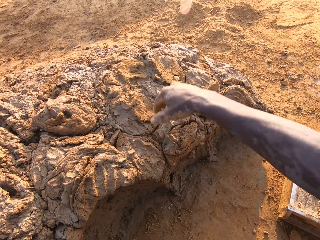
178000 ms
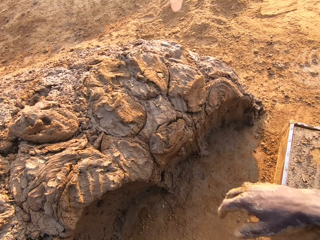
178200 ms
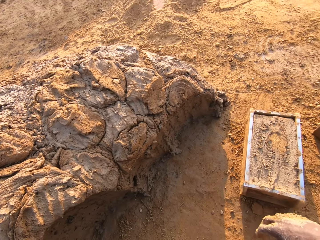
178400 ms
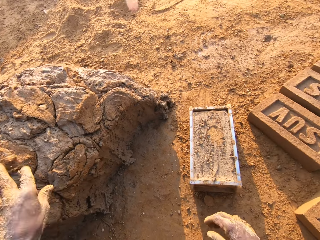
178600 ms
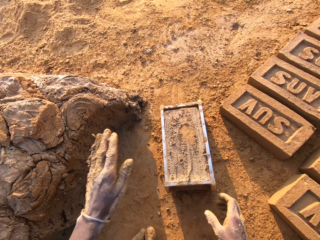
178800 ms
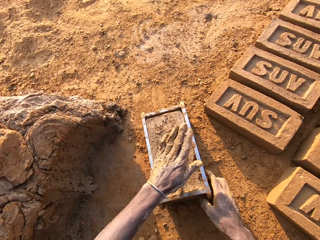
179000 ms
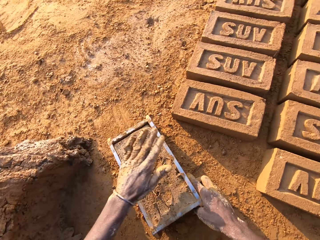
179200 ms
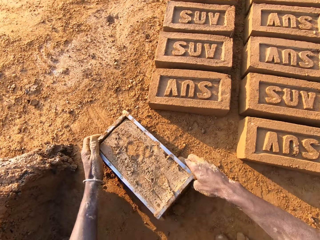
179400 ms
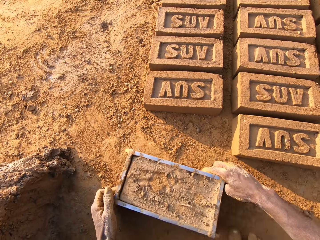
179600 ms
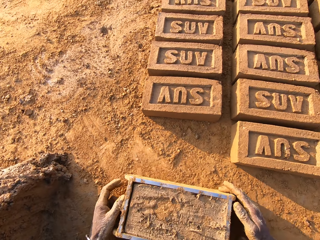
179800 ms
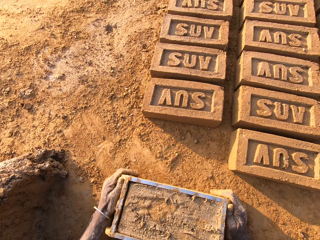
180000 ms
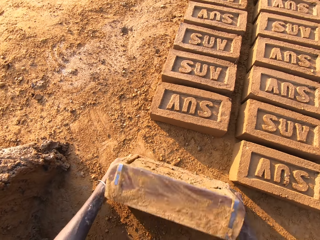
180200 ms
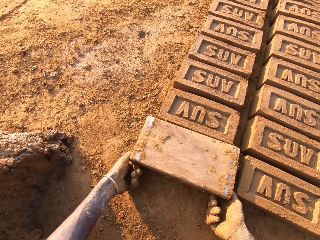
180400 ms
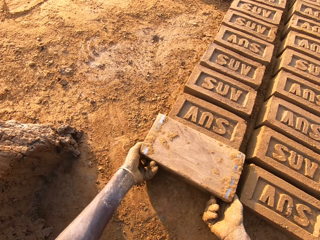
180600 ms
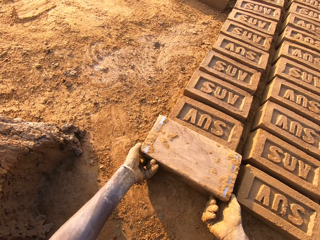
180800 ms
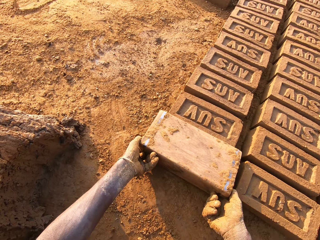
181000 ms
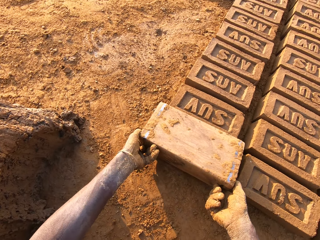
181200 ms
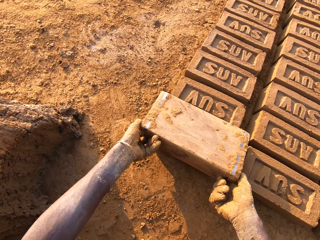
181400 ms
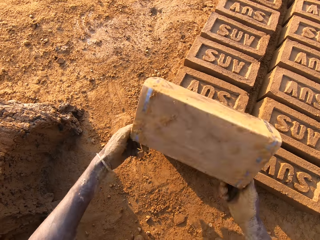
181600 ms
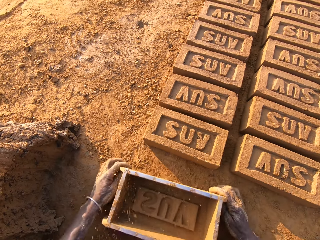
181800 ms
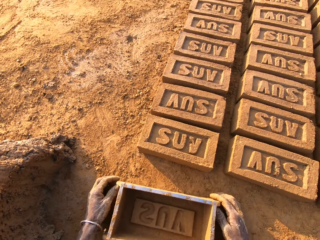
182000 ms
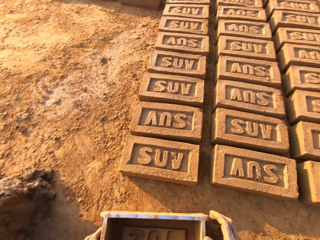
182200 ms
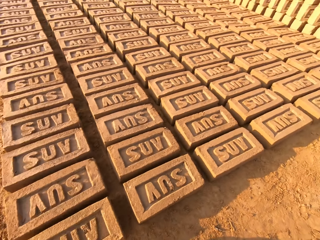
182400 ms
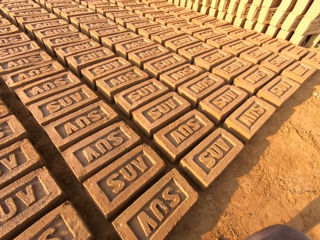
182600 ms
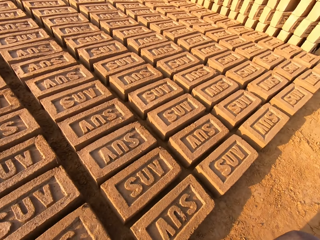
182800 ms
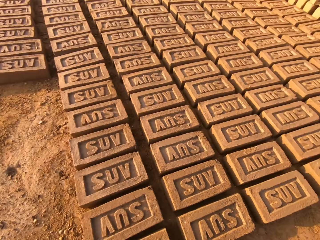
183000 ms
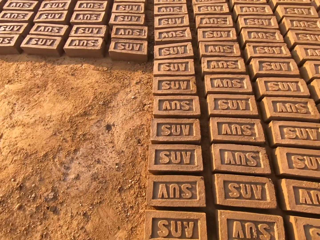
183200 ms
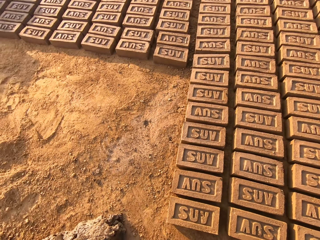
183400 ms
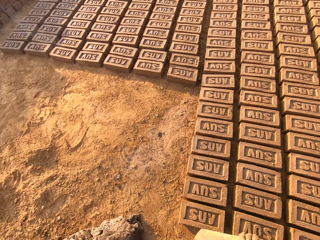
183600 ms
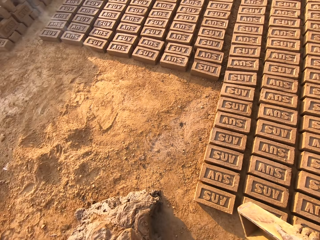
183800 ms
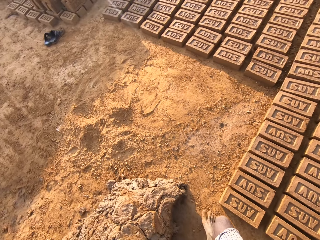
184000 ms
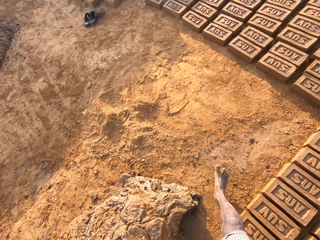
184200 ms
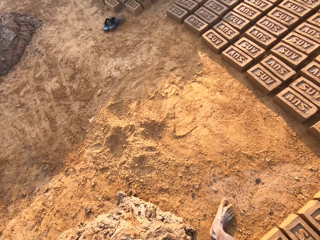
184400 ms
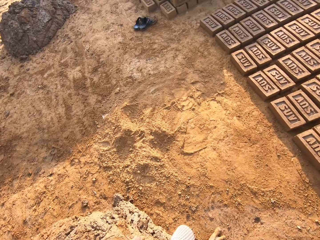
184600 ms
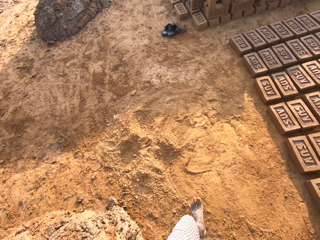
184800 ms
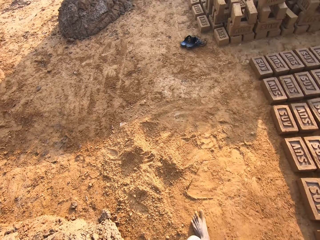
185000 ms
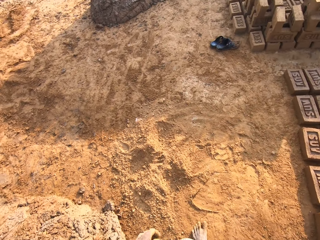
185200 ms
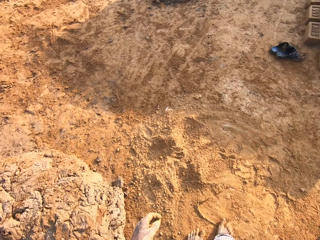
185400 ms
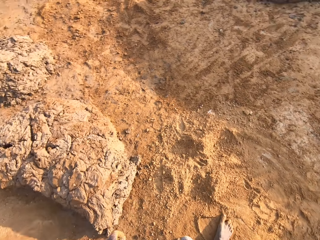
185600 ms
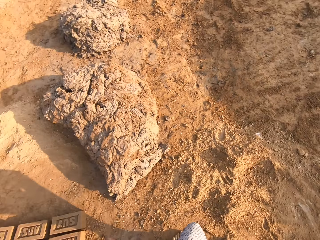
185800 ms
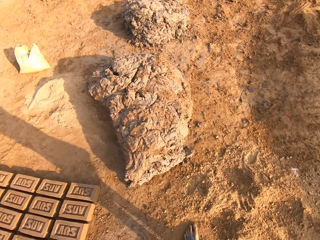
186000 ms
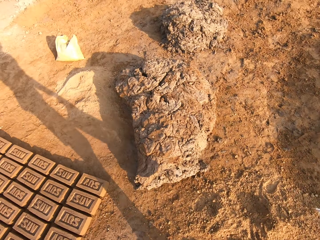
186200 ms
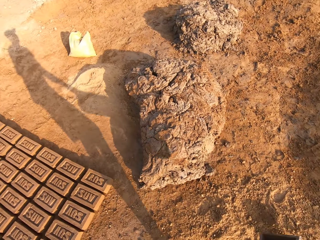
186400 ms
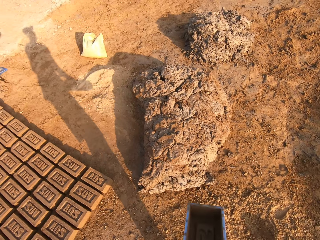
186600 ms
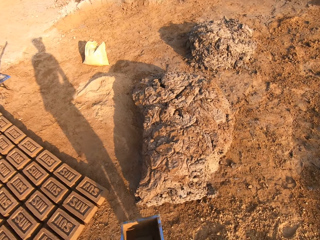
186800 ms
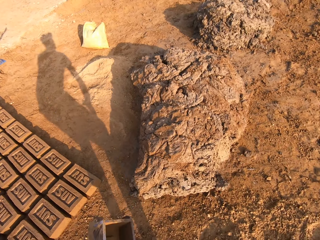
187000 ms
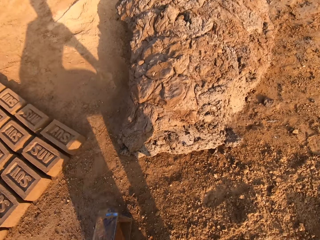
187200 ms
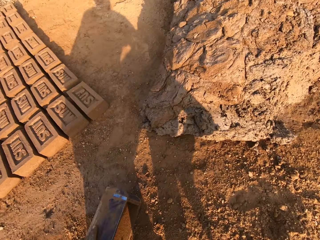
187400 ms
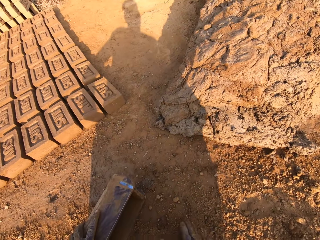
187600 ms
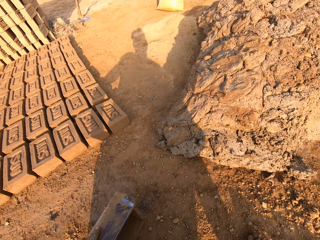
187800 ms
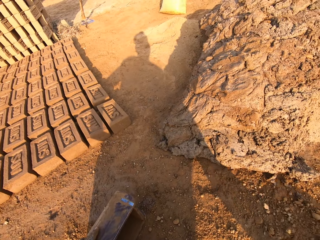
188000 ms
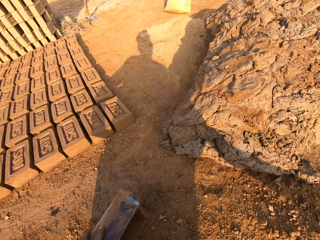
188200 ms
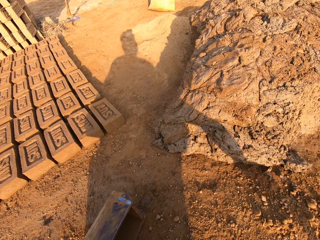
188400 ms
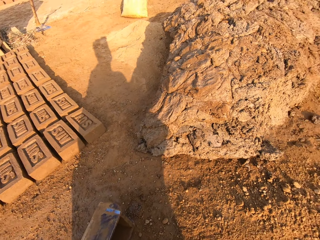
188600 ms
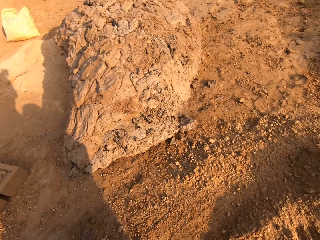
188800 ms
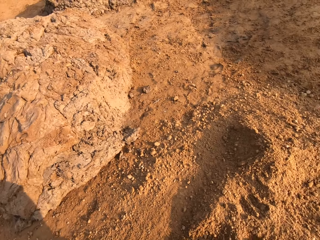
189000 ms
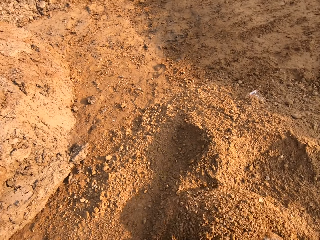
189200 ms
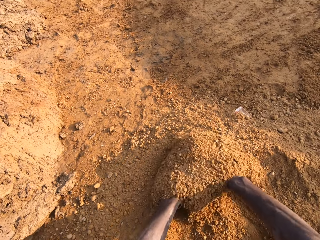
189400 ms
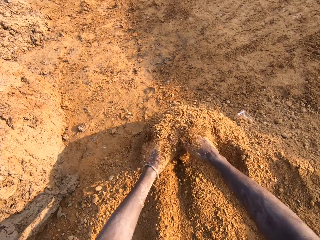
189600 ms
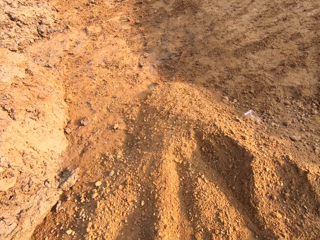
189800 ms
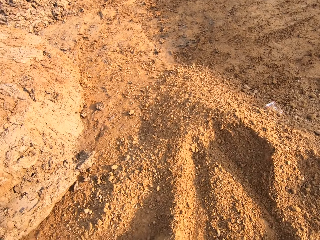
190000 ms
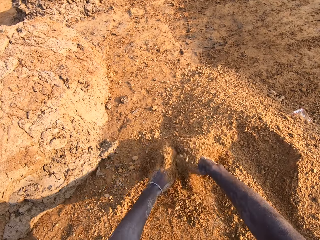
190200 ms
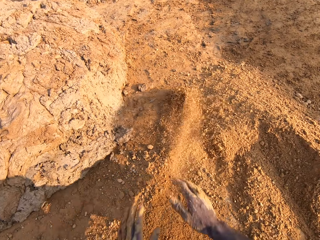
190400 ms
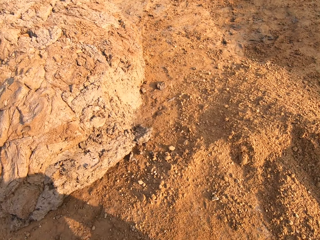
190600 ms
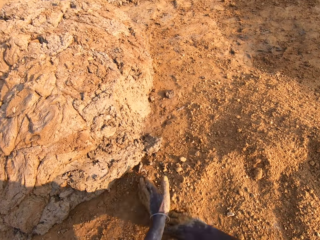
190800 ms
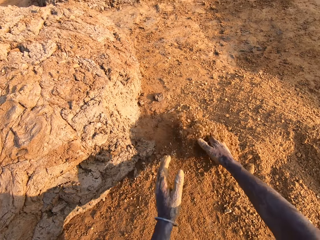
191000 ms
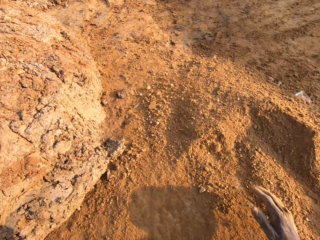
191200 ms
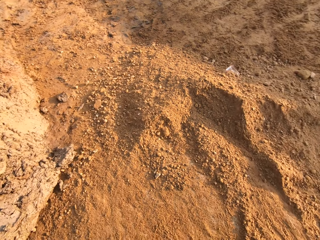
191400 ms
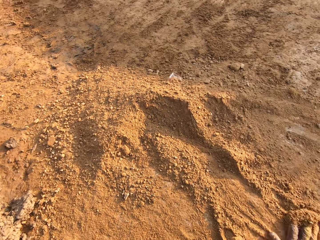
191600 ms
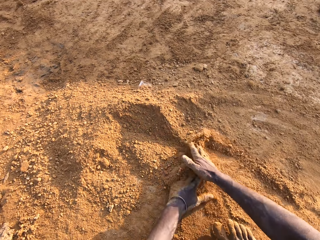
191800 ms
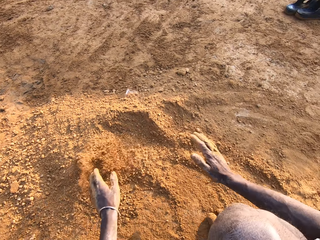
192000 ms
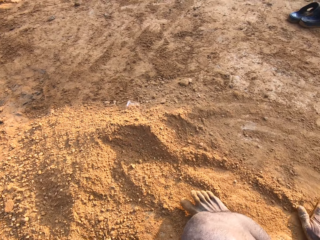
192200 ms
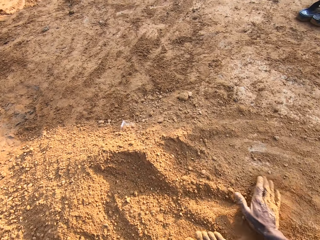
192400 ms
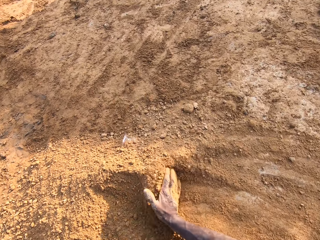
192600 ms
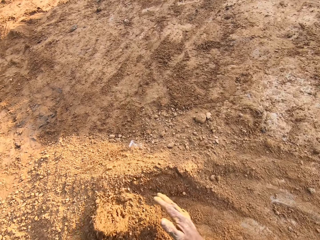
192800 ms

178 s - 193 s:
The camera wearer throws the extra mud. He picks up the box. He pours the shaped mud off the box. He holds the brick mould to the ground and looks at the right side of the array of bricks. He picks up the brick mould from the ground. He stands from the ground. He walks to the back of the clay heap. He bends to the ground. He drops the brick mould on the ground. He prepares the sand for moulding with his hands. He pushes the sand with both hands.

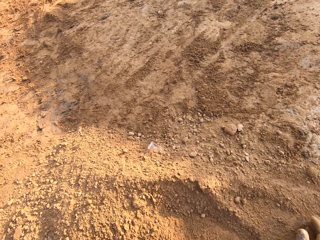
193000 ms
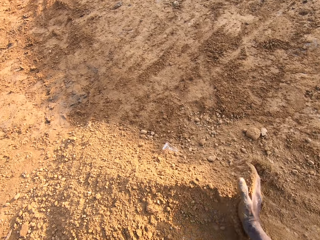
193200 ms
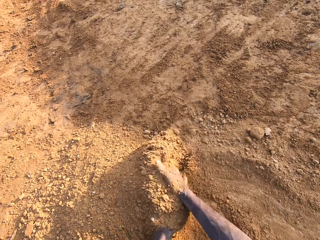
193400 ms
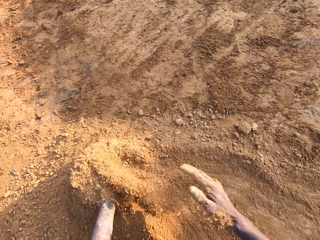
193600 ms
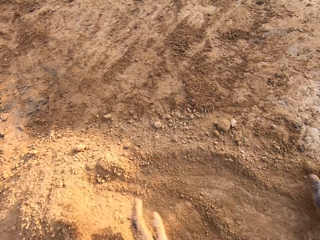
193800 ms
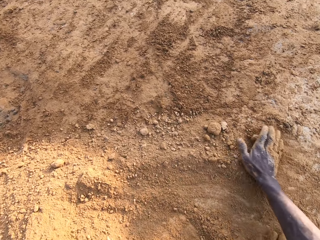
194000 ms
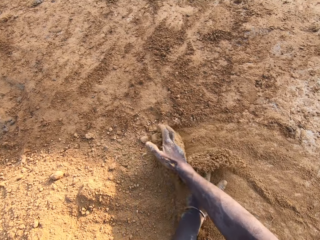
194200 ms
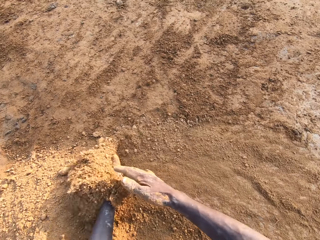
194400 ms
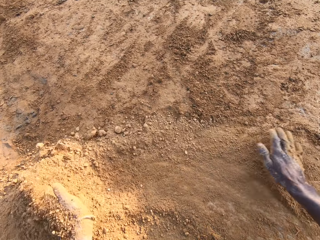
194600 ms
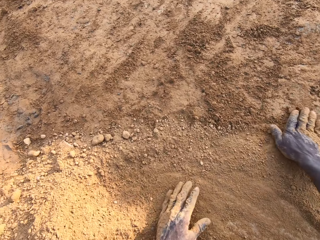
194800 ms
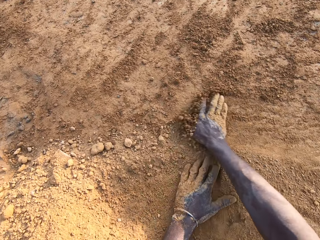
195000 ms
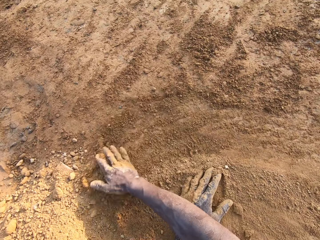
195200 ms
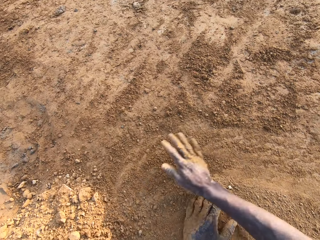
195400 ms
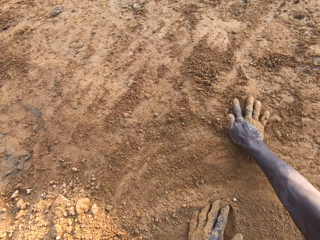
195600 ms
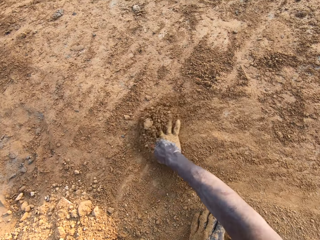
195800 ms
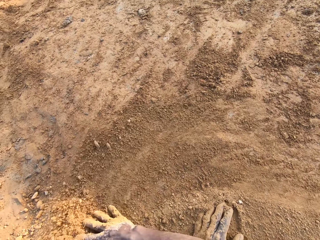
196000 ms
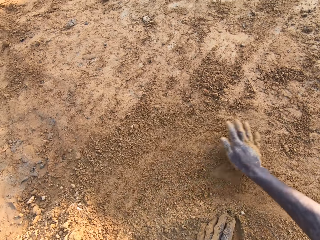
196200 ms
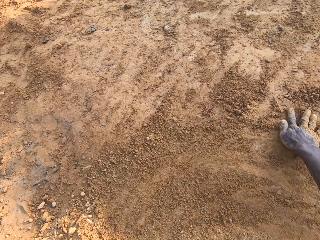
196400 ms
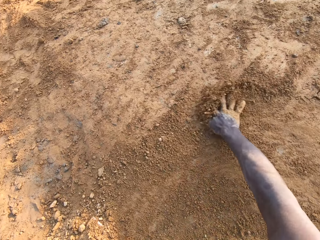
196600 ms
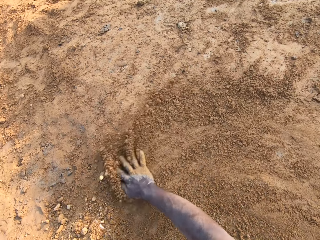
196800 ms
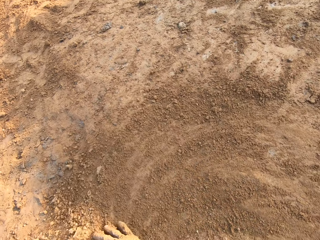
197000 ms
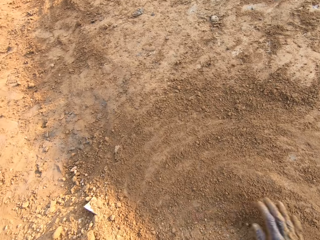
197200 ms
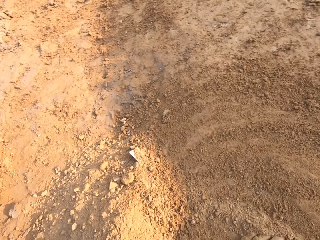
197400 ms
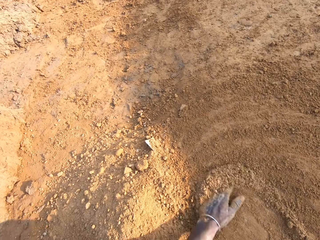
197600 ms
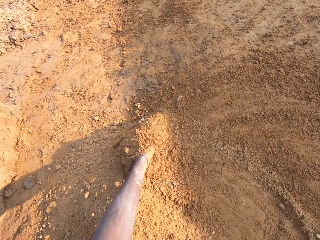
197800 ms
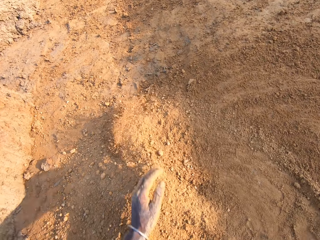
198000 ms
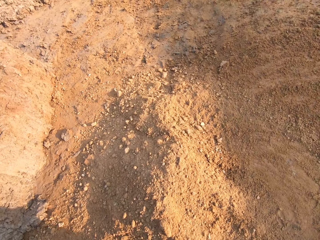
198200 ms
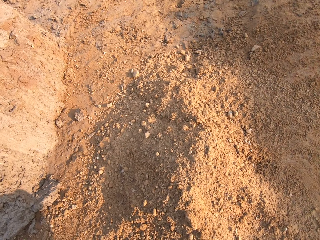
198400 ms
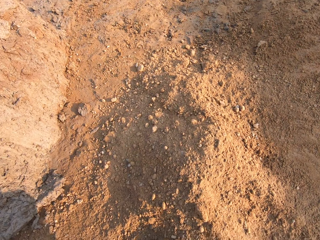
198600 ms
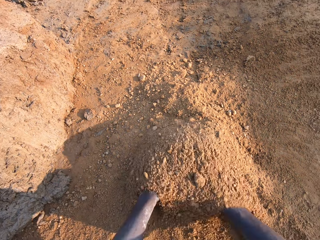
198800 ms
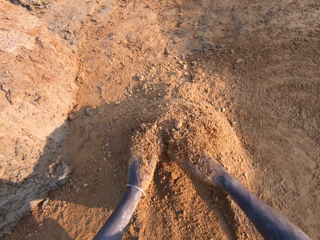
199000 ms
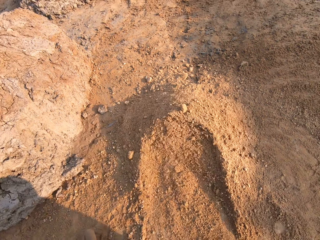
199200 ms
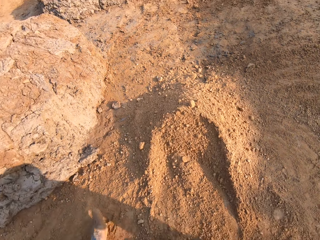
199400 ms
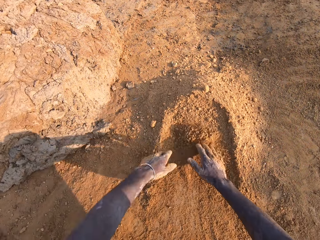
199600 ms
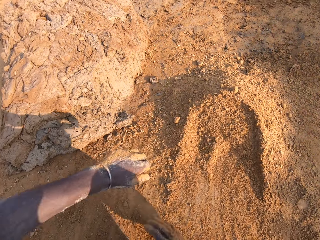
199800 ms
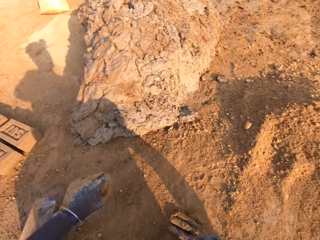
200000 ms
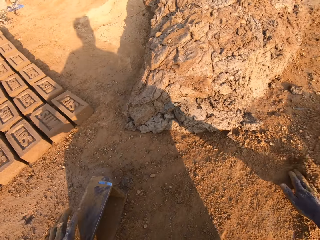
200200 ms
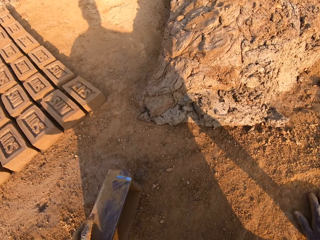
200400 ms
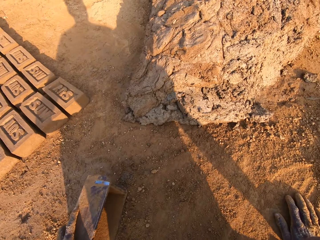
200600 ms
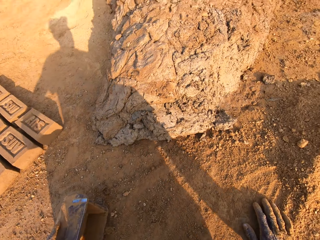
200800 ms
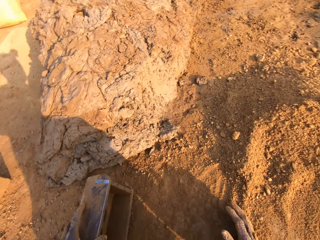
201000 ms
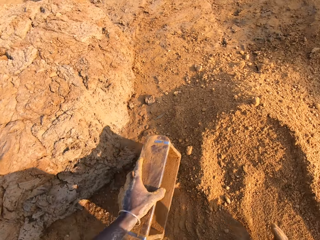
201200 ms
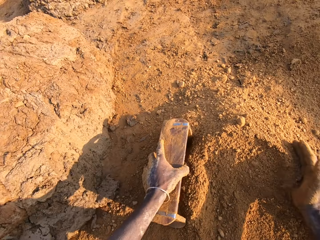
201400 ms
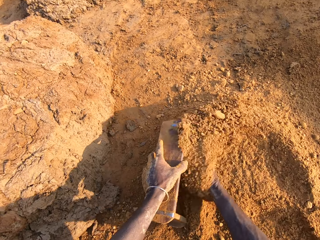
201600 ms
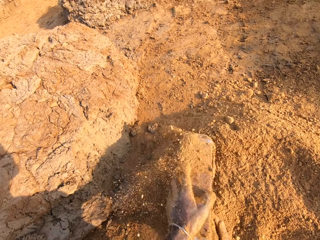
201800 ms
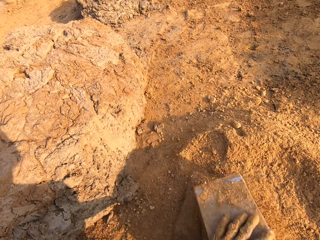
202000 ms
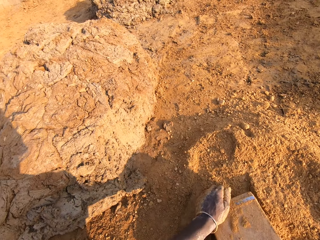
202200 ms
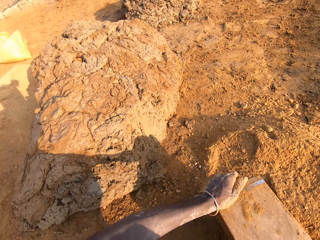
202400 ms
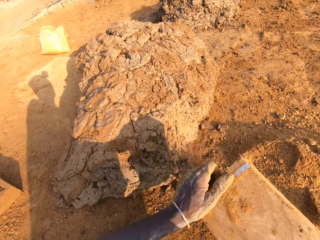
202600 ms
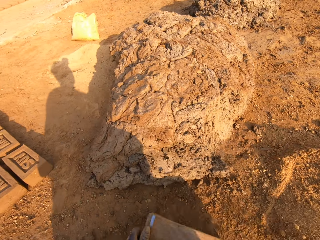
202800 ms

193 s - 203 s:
The camera wearer moves the brick mould close to the sand. They pick up the box. They scoop some sand with the box. They pack sand into the brick mould. They pour out the sand from the mould brick to the ground.
